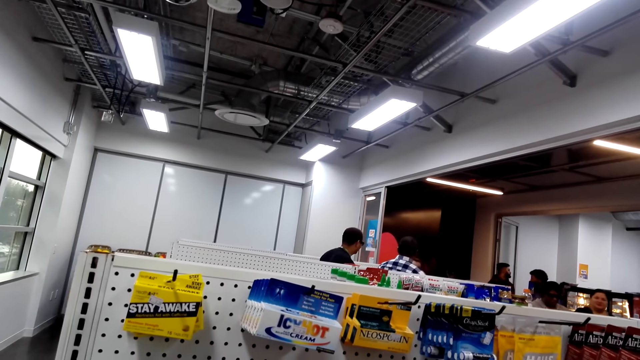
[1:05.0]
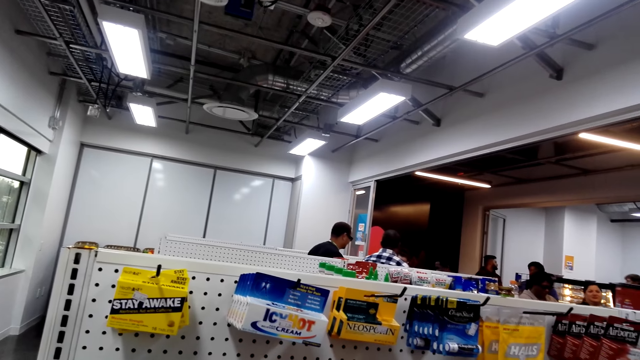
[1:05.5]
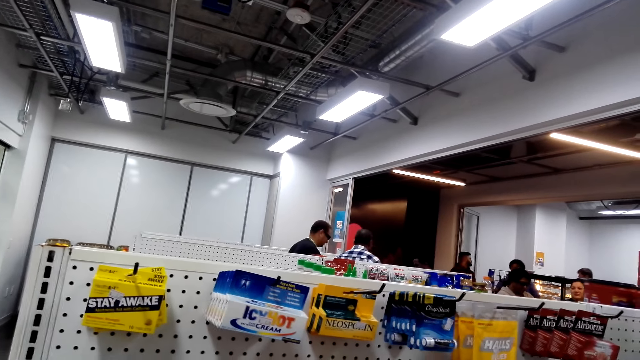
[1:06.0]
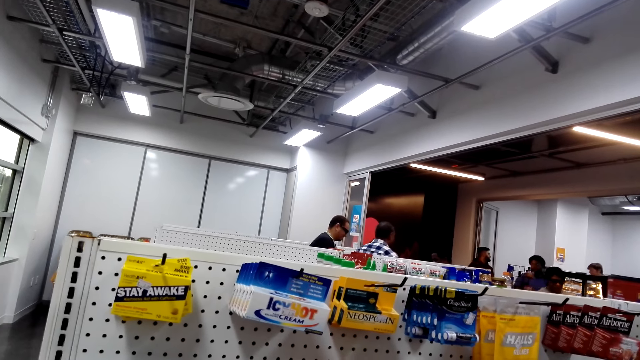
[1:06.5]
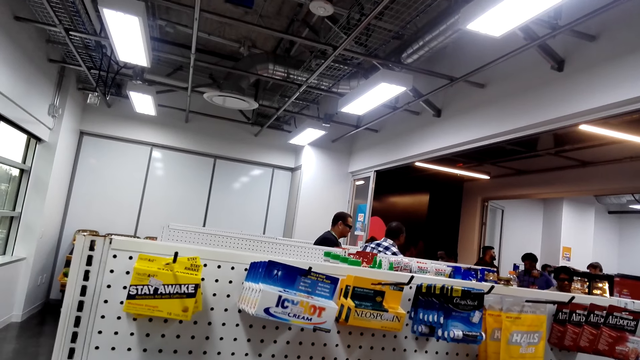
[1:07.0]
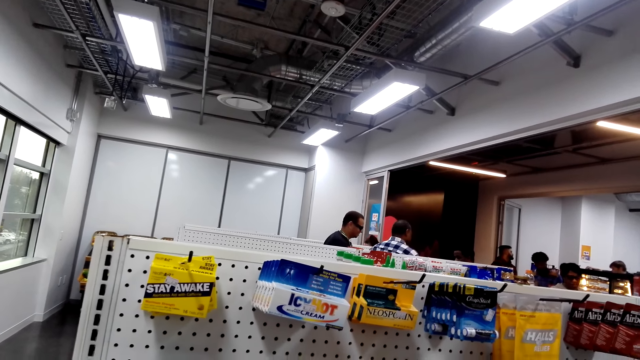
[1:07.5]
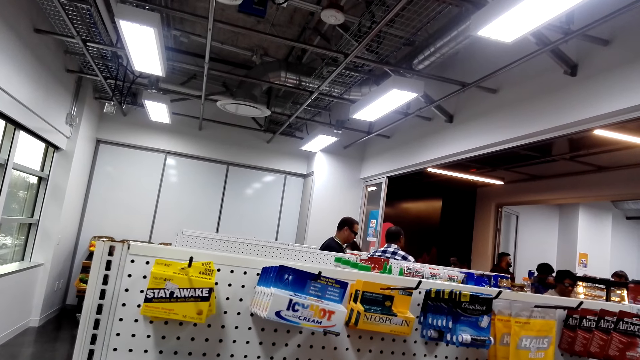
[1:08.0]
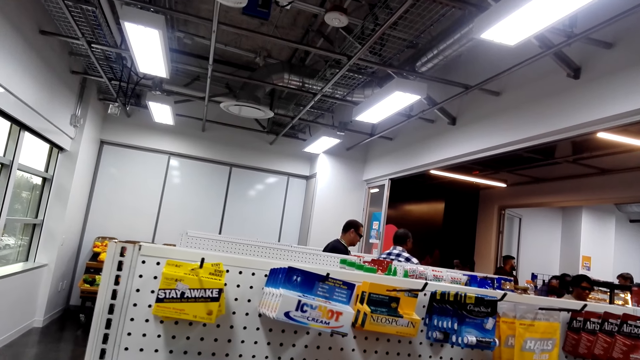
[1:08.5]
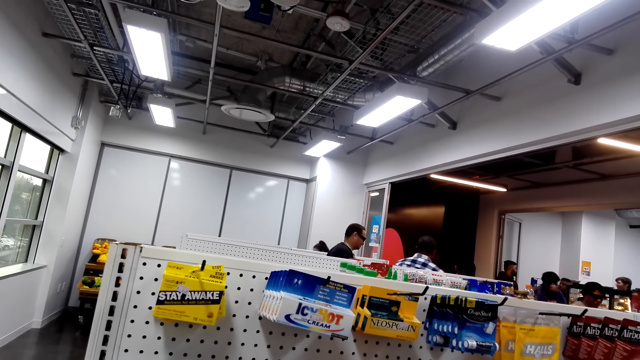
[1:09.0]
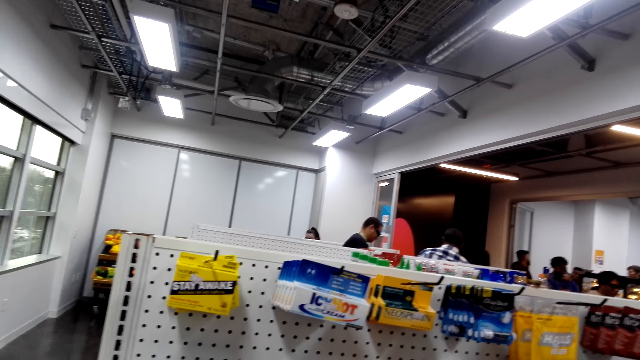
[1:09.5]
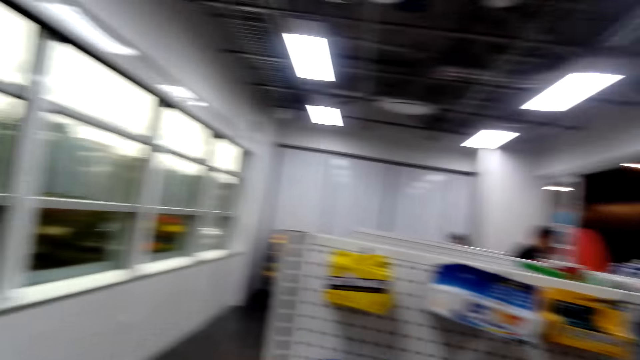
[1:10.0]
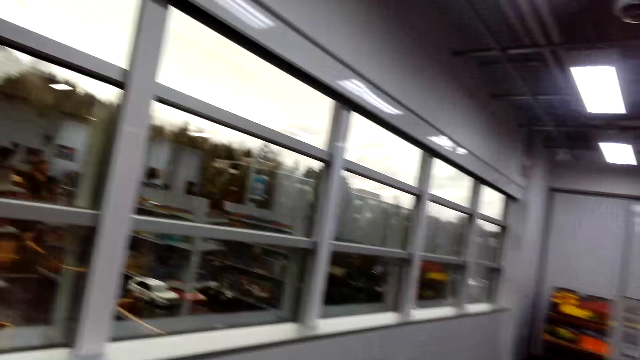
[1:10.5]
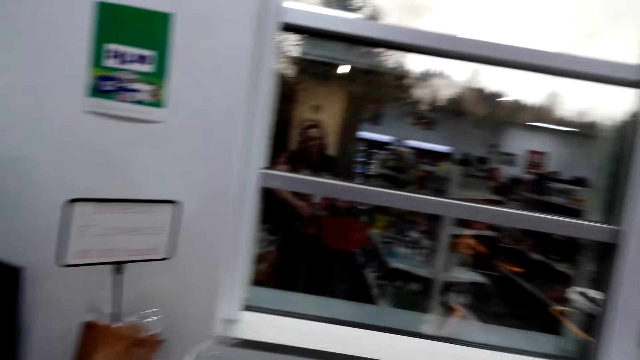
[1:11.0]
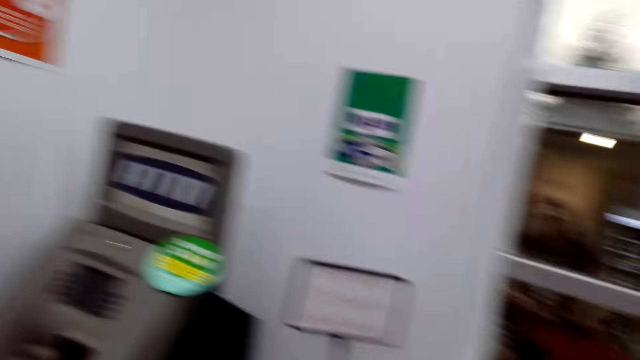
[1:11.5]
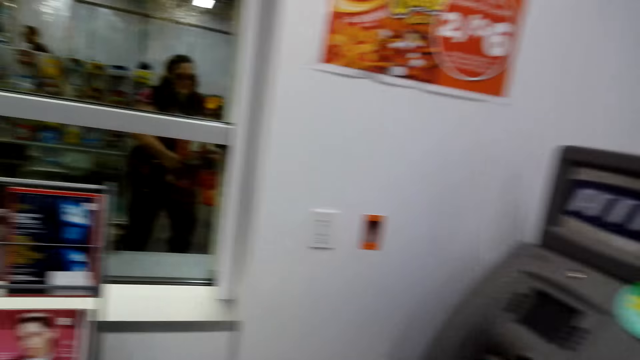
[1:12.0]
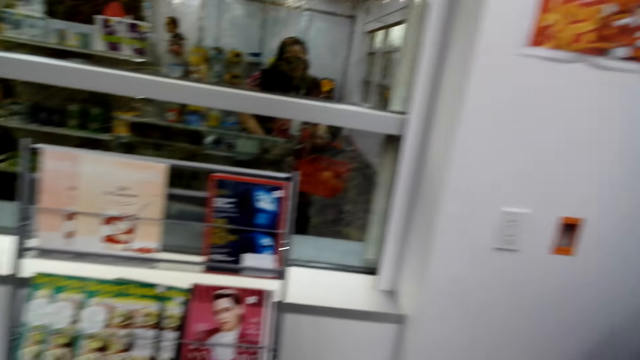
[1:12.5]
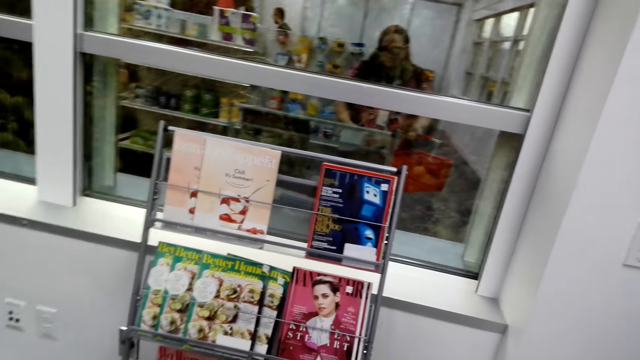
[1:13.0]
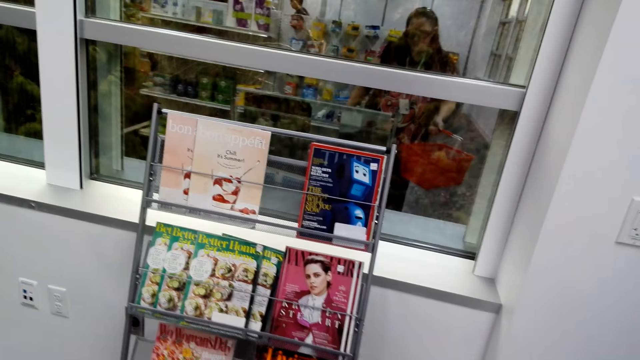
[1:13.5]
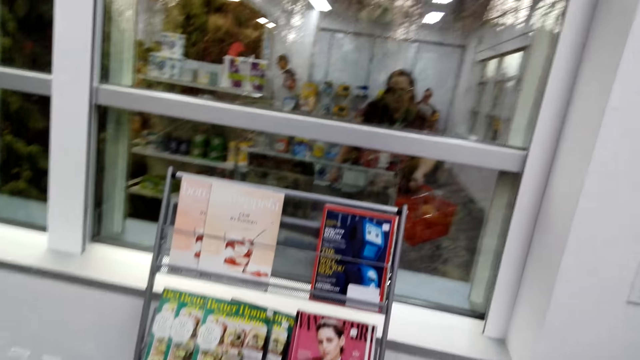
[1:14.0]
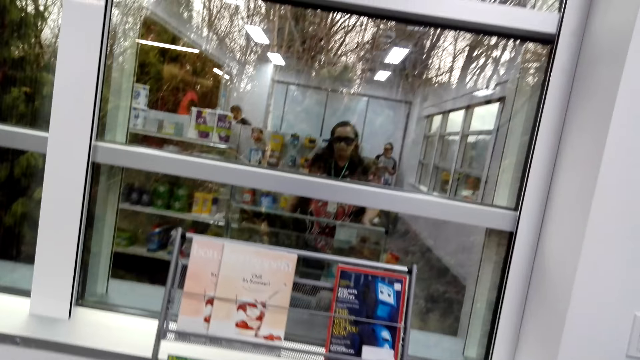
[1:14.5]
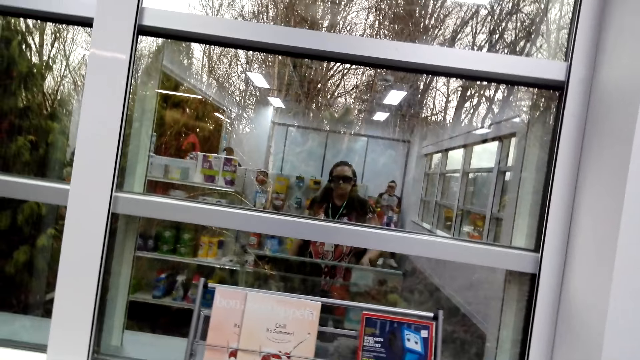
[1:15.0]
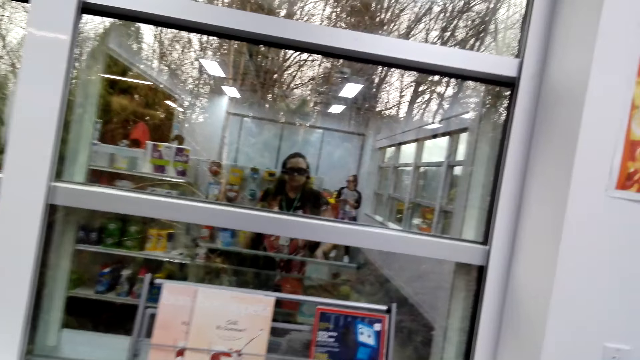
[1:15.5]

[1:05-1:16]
A woman walks. A man walks. The camera wearer looks around. Another woman walks.

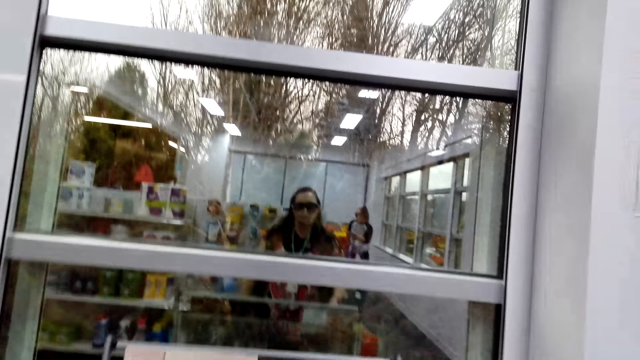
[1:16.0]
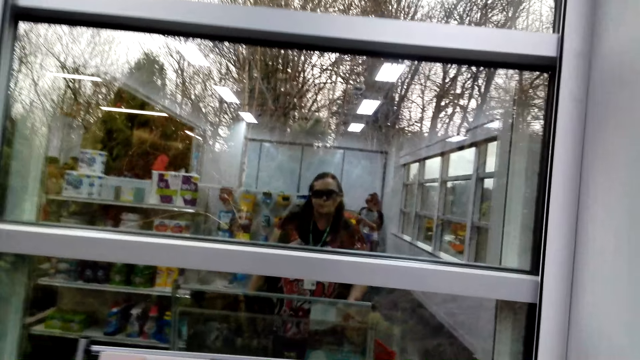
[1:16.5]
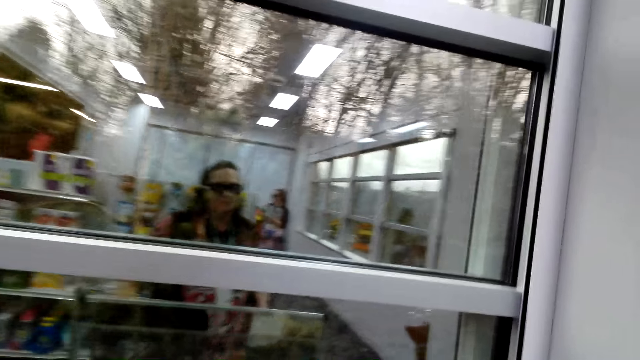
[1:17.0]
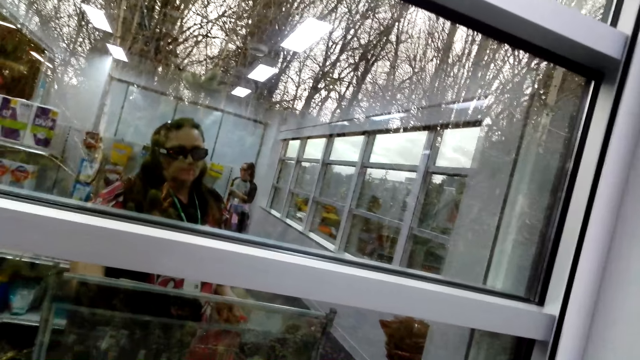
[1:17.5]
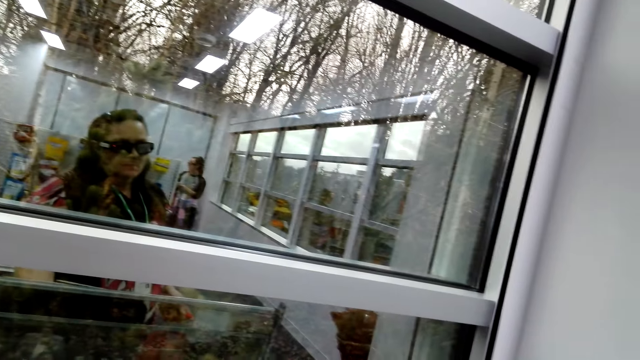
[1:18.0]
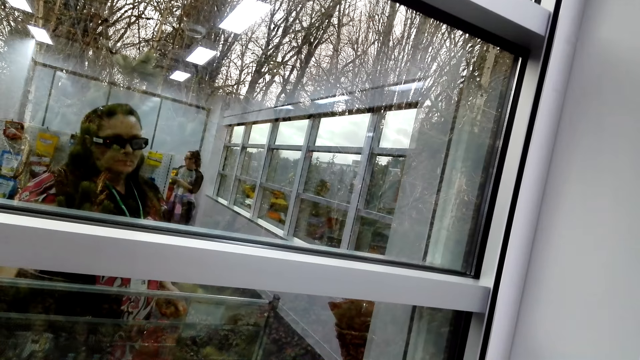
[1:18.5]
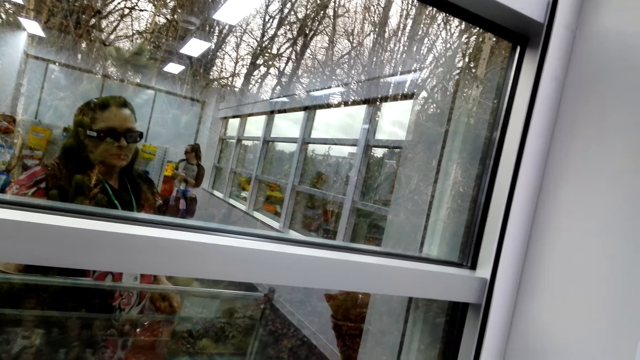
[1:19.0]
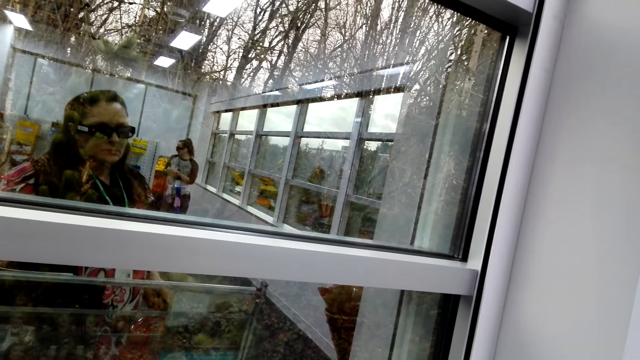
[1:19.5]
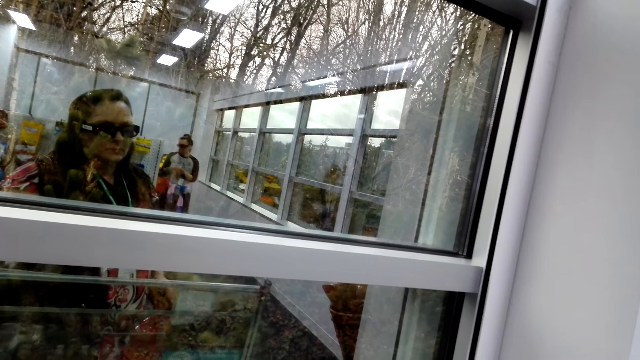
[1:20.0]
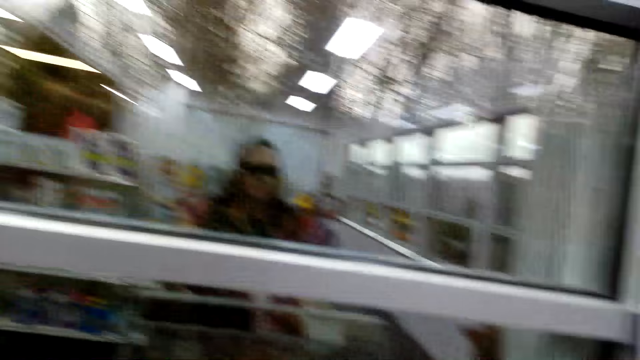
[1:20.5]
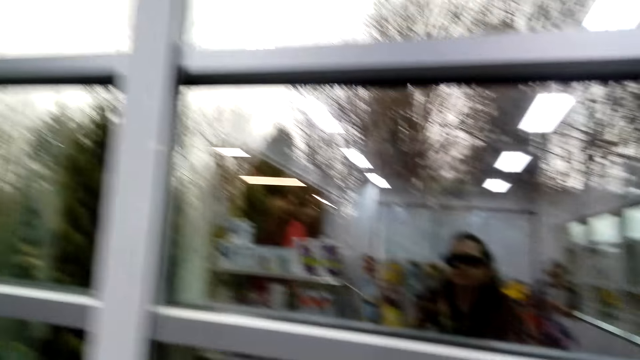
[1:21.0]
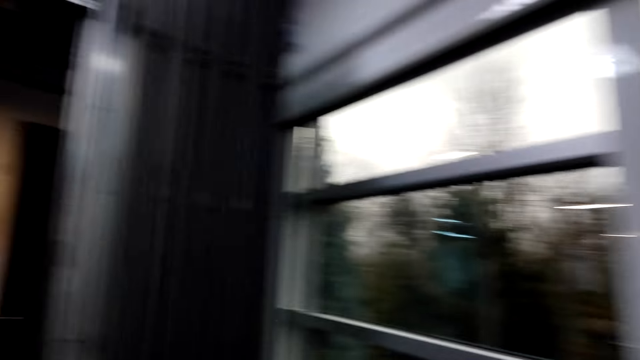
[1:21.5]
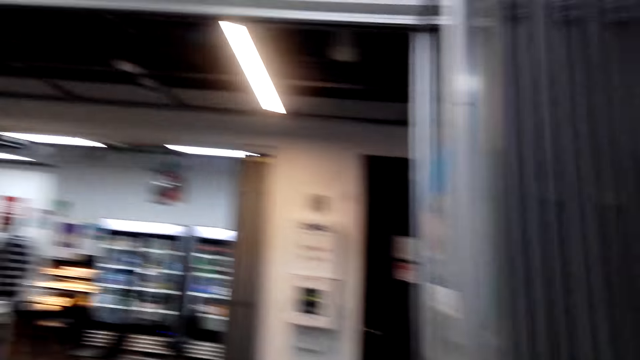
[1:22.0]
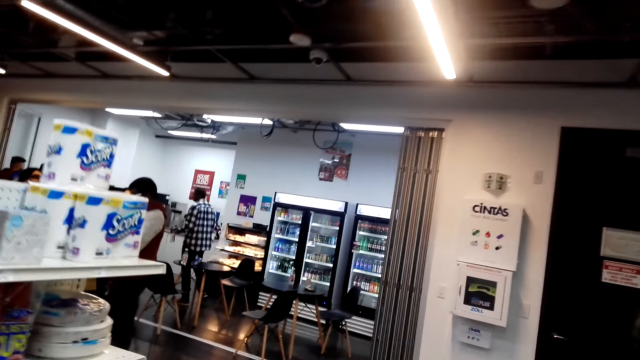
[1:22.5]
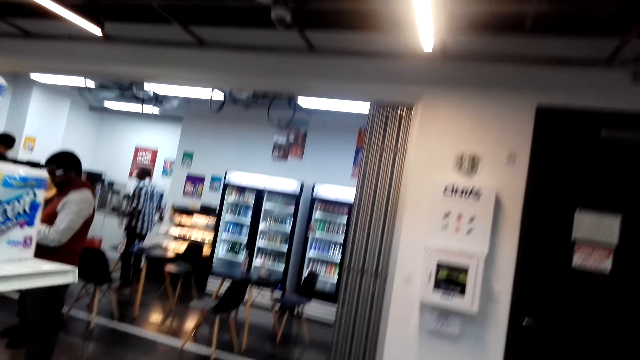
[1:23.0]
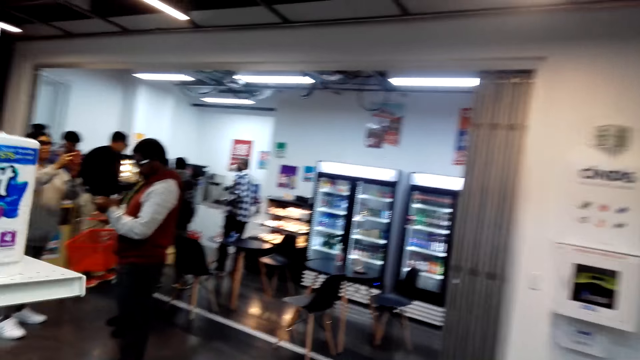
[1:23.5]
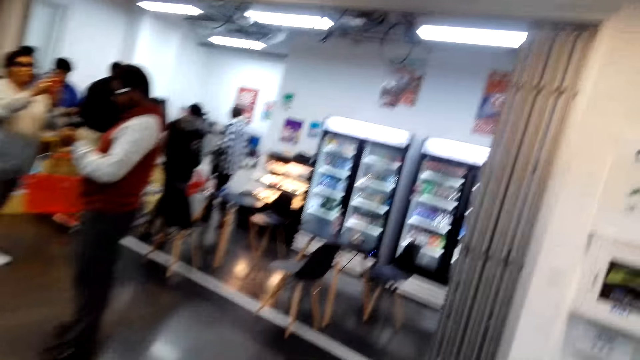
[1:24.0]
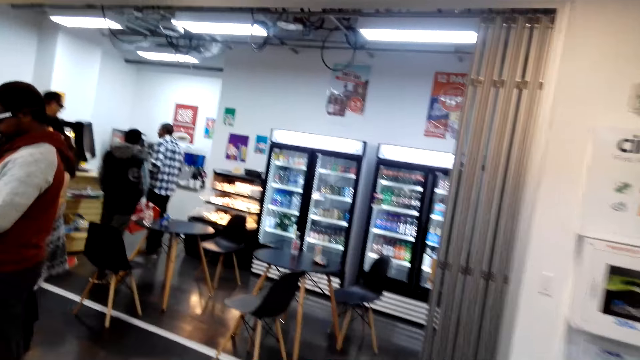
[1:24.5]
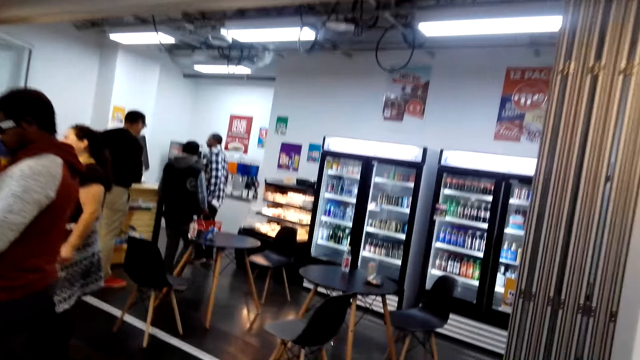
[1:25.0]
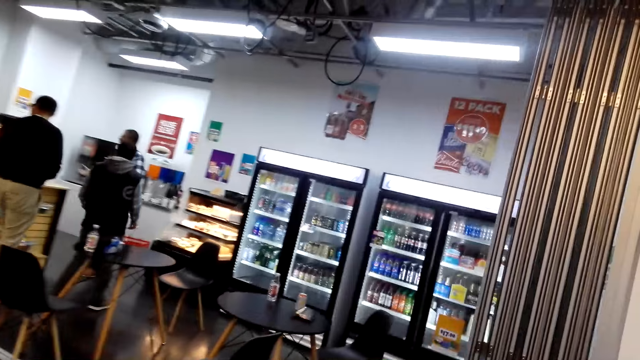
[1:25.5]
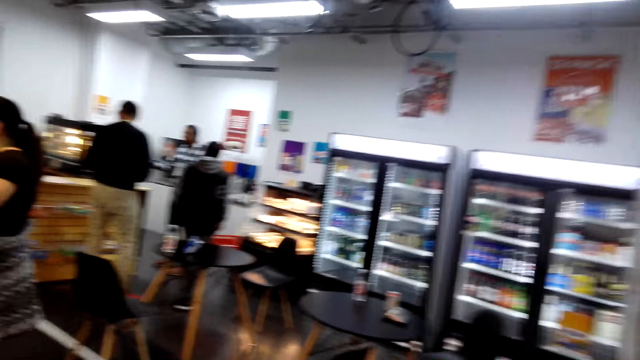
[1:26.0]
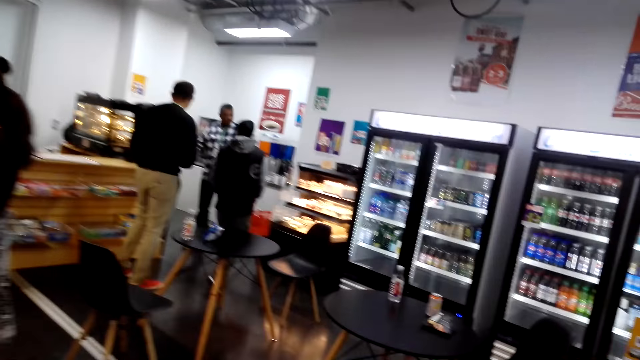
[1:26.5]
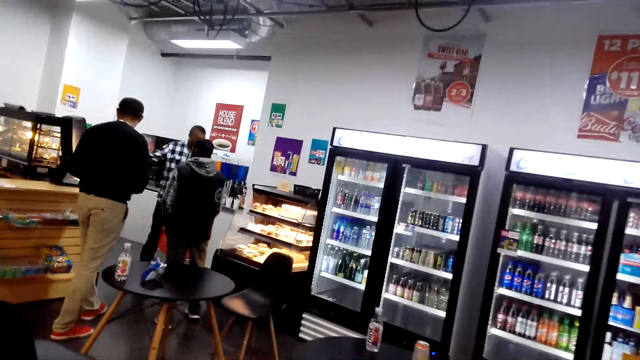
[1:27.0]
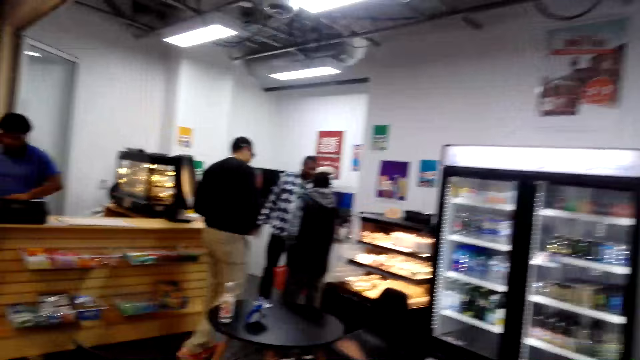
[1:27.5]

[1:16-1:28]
The camera wearer talks to a person. They walk around. A man walks. Another man walks.
